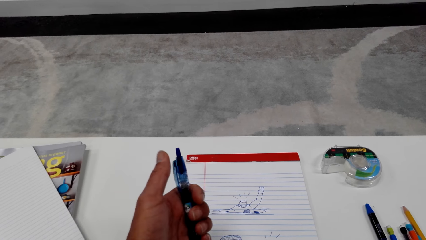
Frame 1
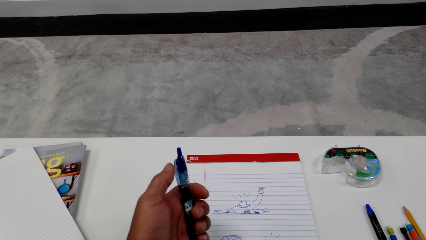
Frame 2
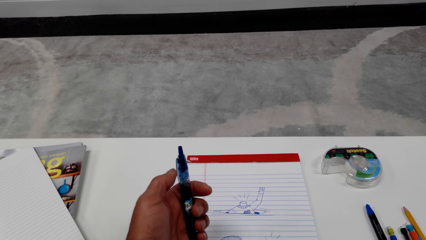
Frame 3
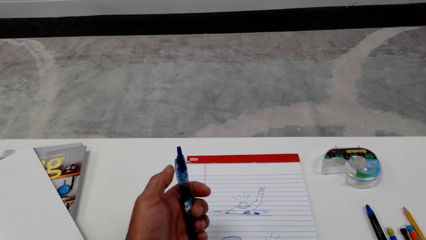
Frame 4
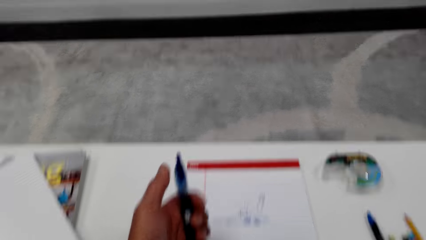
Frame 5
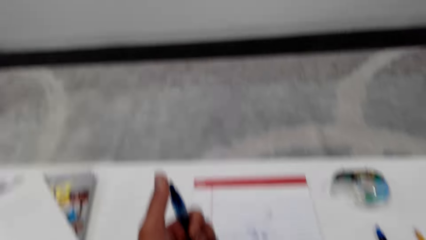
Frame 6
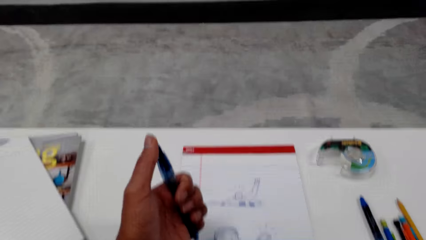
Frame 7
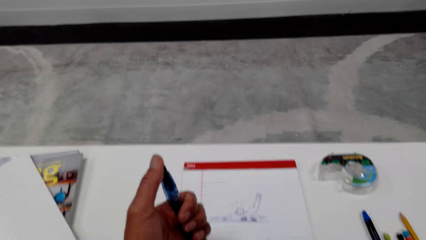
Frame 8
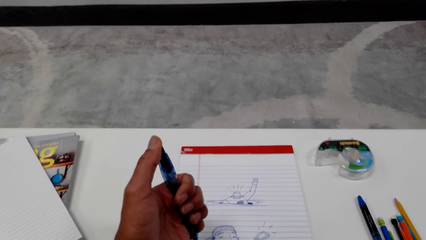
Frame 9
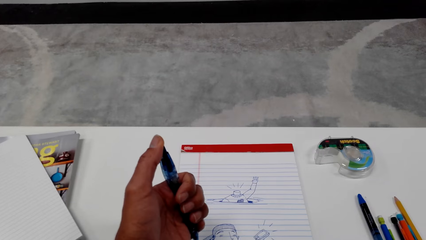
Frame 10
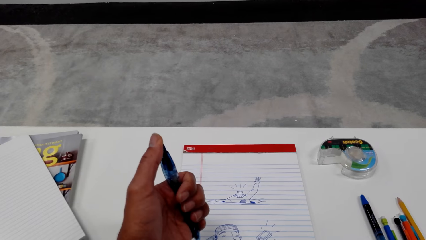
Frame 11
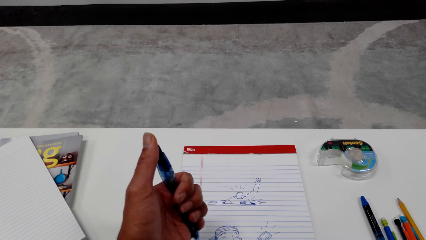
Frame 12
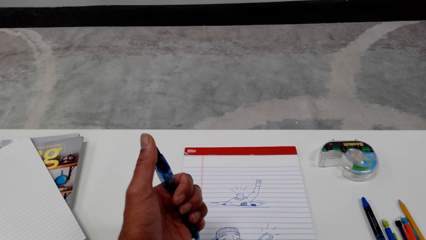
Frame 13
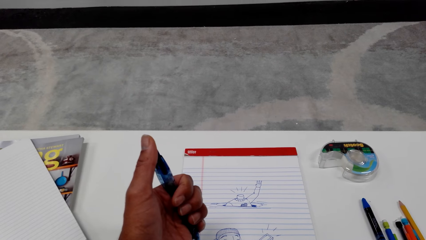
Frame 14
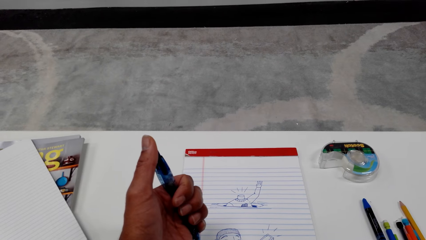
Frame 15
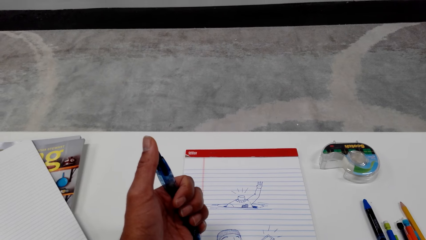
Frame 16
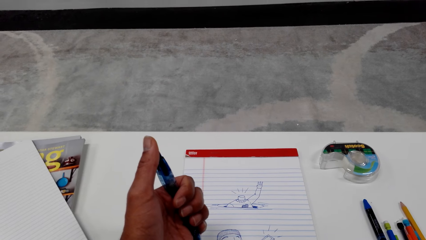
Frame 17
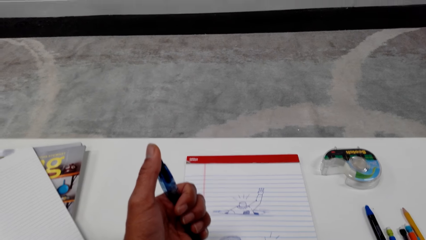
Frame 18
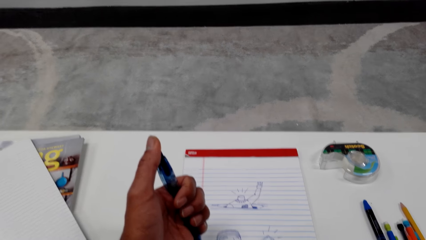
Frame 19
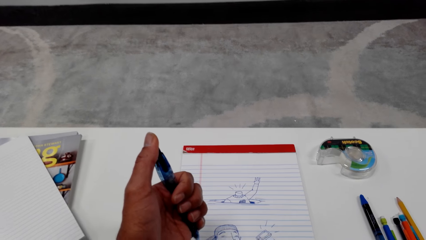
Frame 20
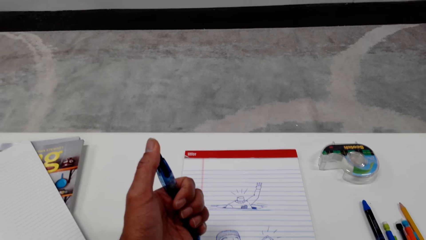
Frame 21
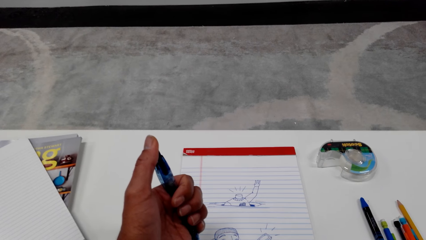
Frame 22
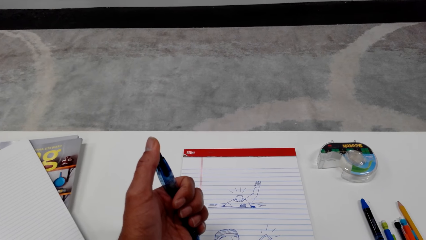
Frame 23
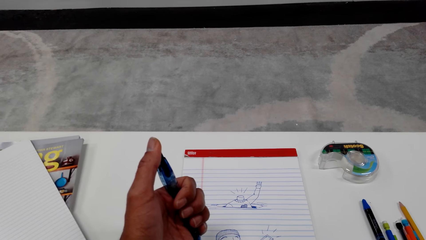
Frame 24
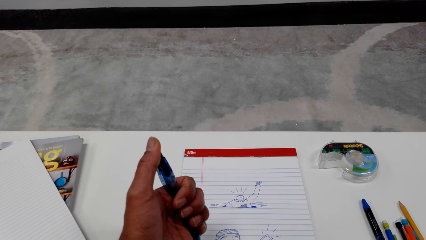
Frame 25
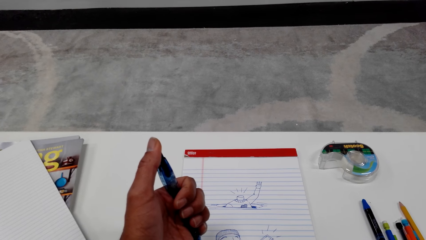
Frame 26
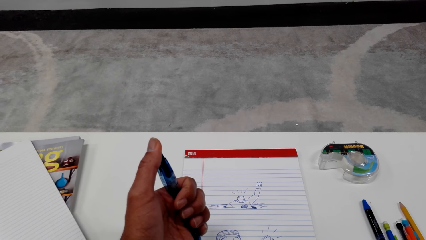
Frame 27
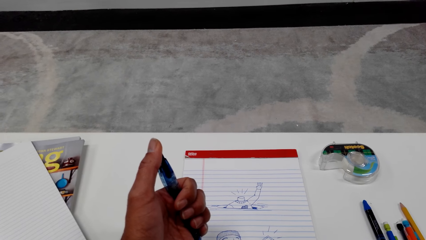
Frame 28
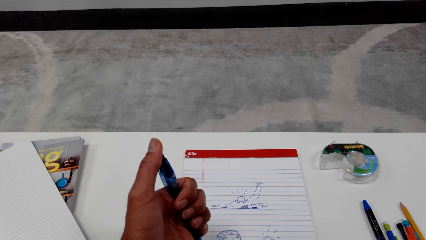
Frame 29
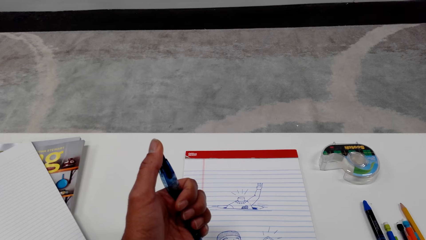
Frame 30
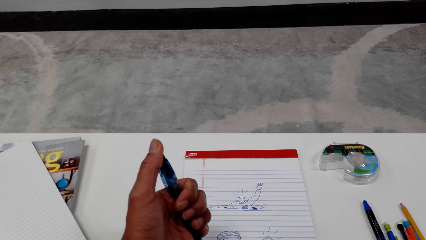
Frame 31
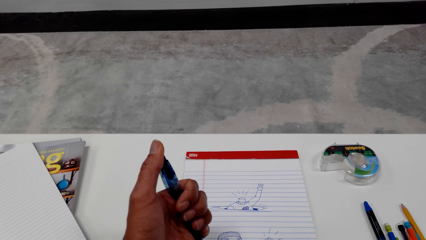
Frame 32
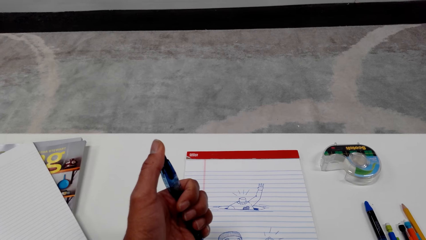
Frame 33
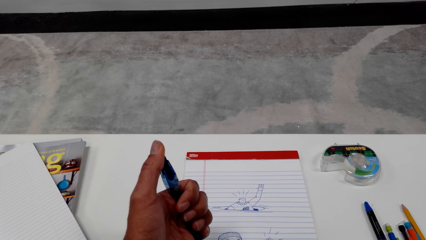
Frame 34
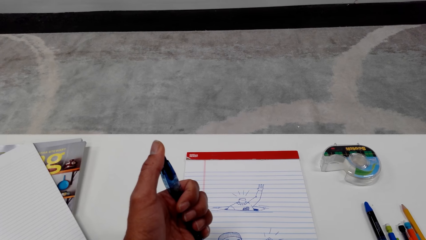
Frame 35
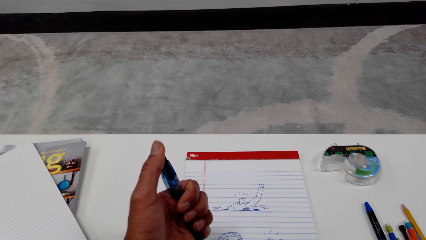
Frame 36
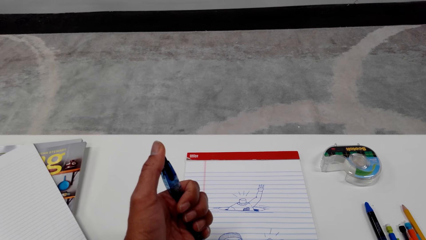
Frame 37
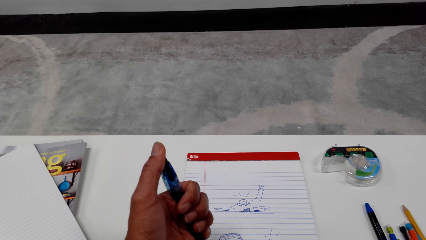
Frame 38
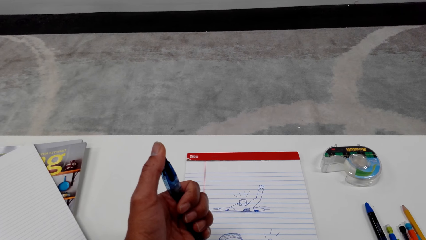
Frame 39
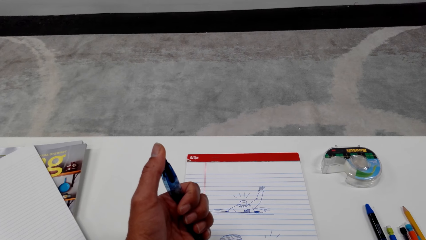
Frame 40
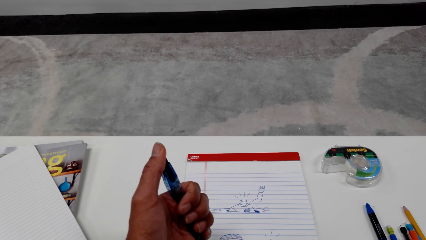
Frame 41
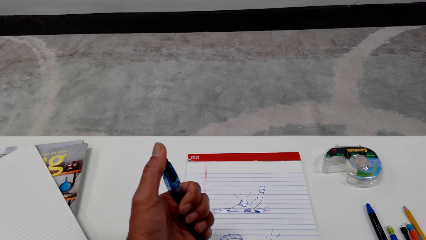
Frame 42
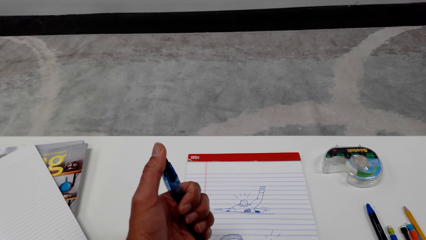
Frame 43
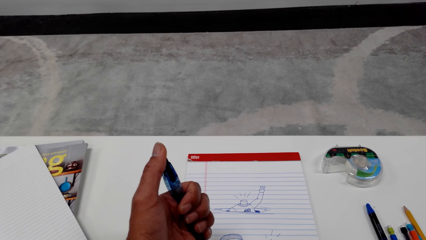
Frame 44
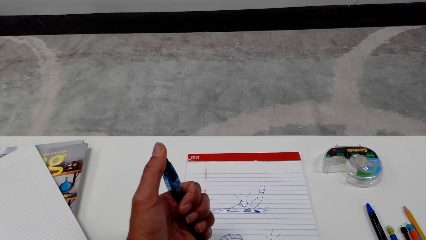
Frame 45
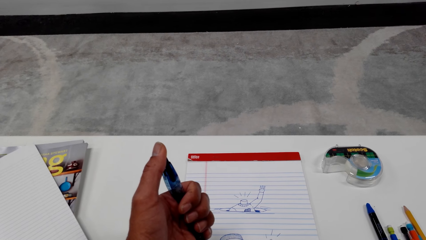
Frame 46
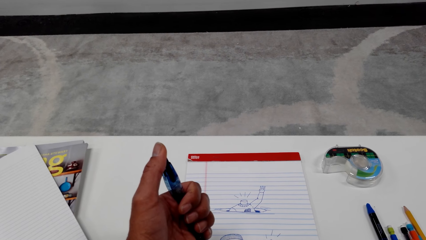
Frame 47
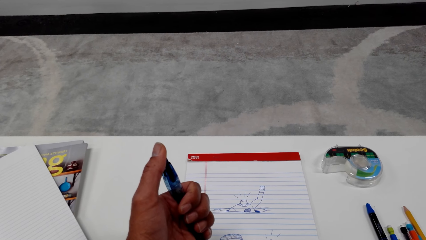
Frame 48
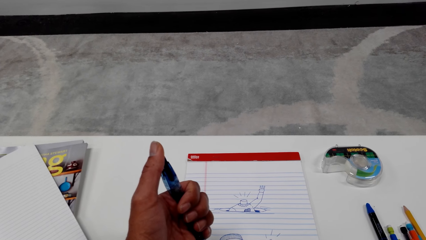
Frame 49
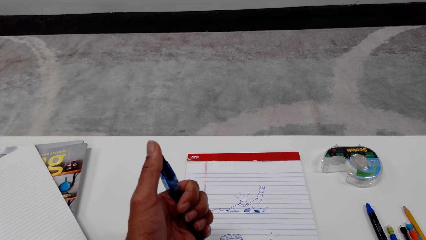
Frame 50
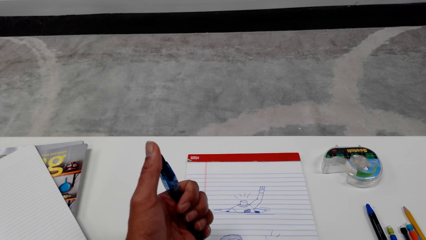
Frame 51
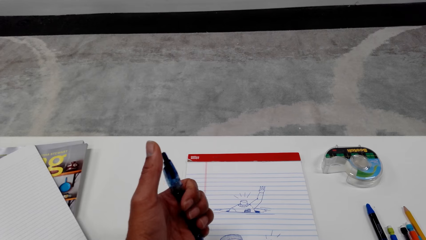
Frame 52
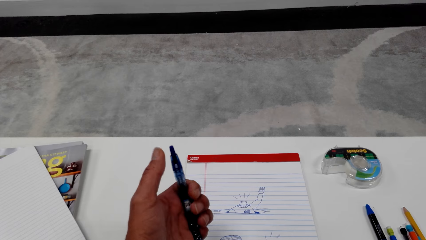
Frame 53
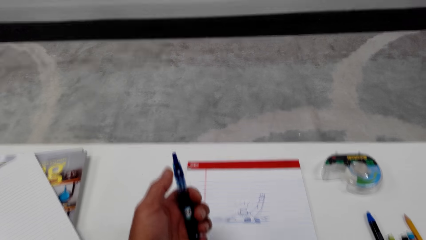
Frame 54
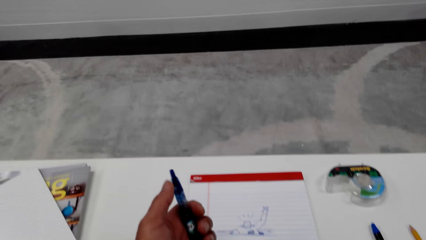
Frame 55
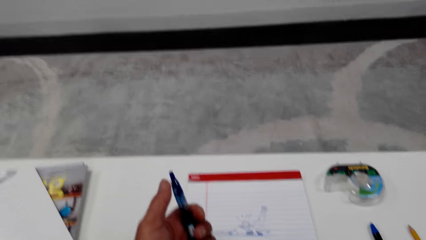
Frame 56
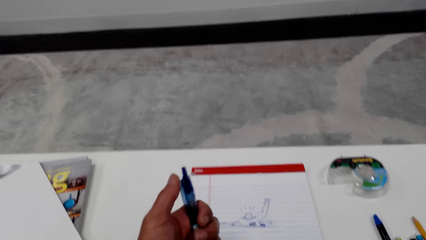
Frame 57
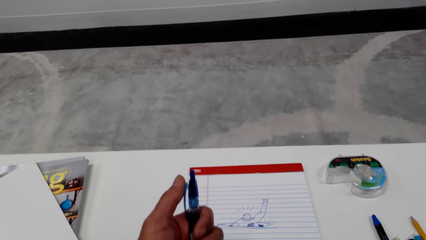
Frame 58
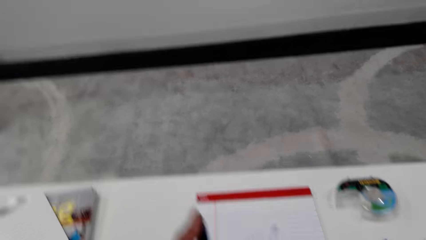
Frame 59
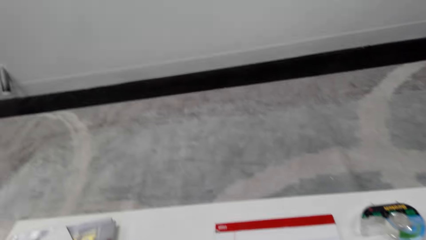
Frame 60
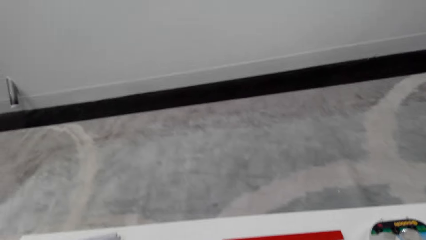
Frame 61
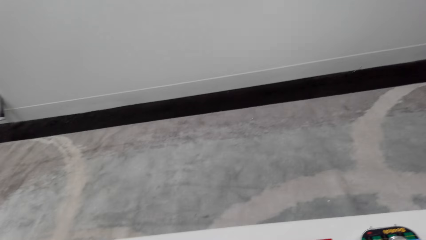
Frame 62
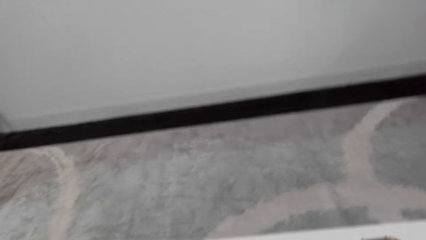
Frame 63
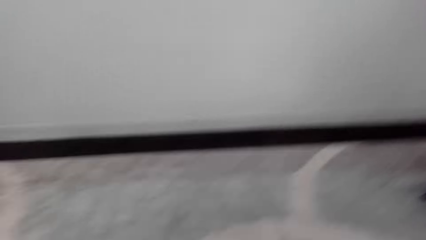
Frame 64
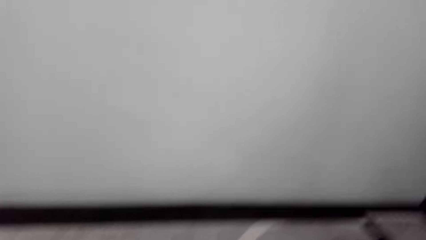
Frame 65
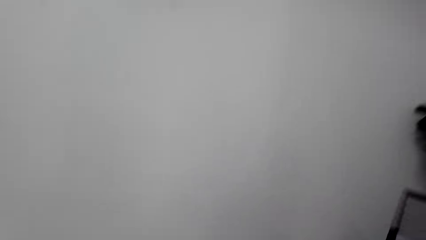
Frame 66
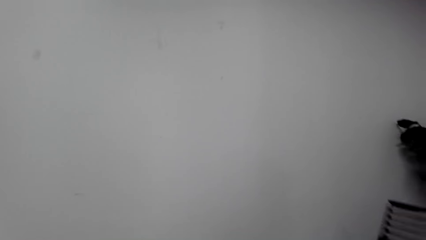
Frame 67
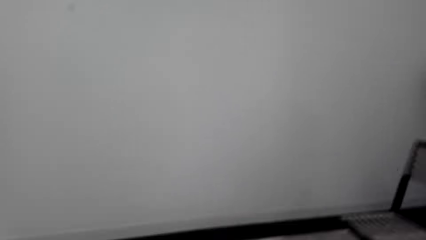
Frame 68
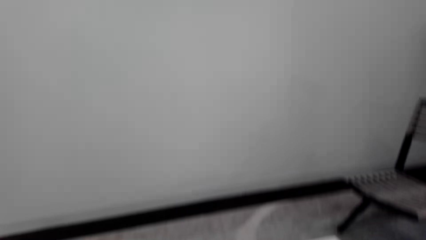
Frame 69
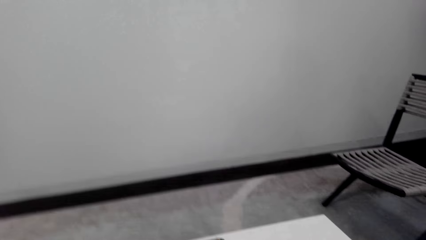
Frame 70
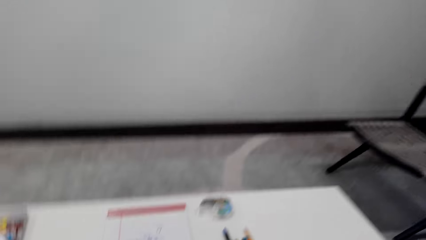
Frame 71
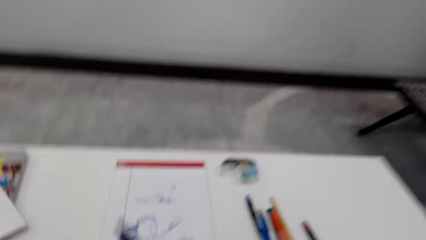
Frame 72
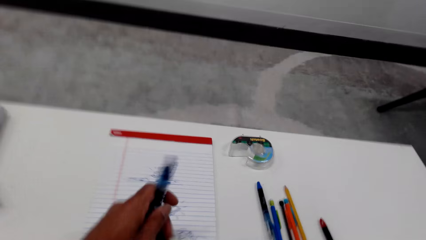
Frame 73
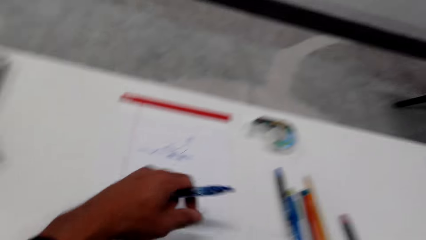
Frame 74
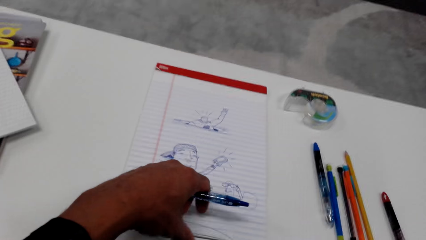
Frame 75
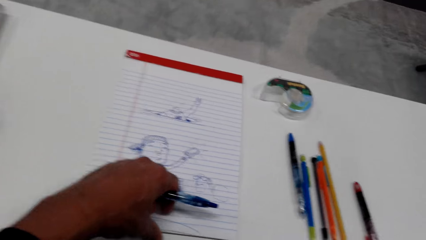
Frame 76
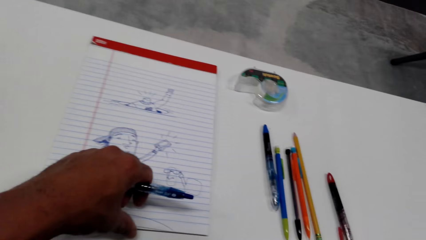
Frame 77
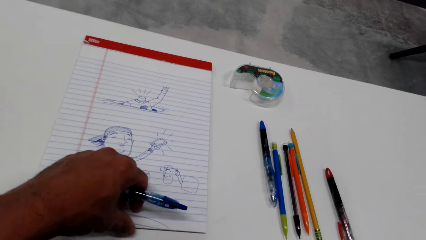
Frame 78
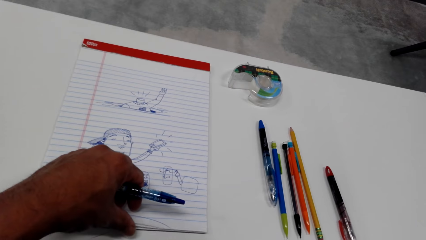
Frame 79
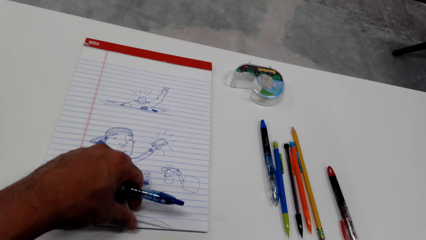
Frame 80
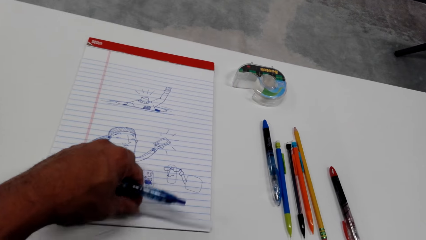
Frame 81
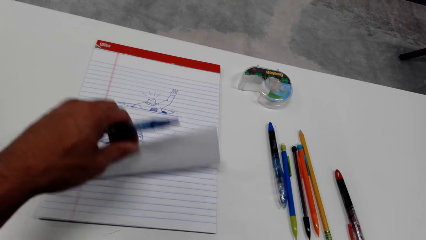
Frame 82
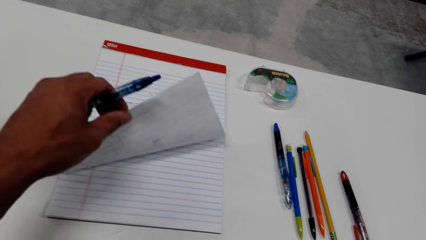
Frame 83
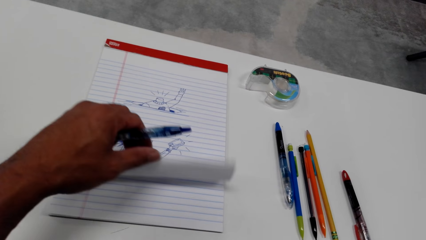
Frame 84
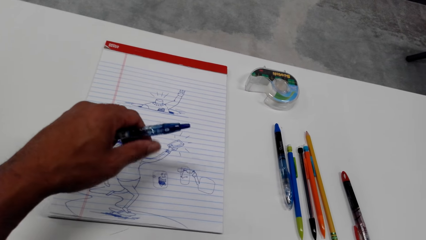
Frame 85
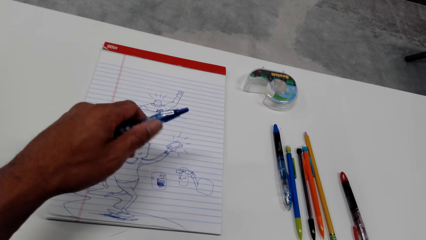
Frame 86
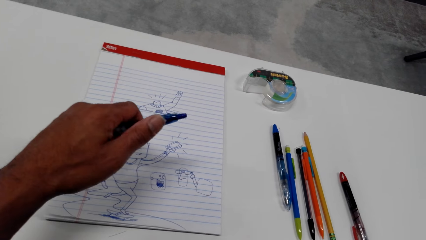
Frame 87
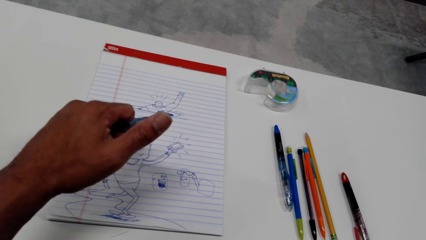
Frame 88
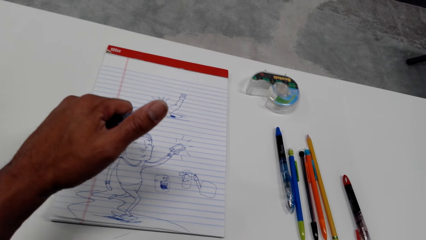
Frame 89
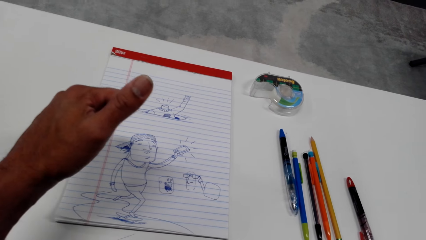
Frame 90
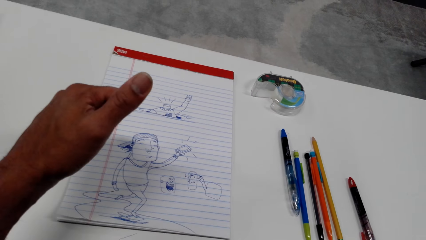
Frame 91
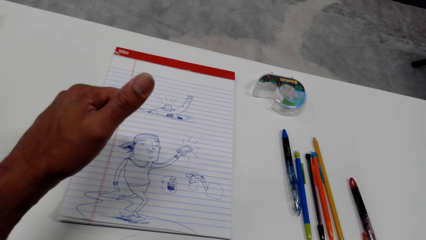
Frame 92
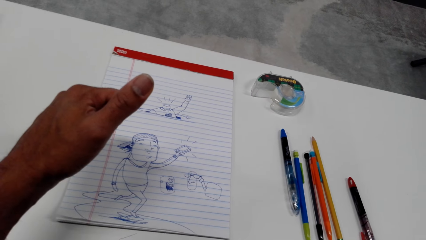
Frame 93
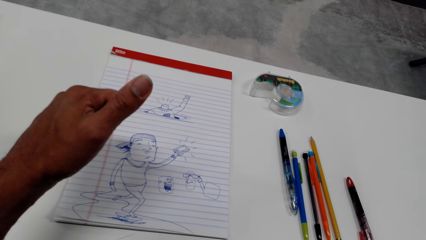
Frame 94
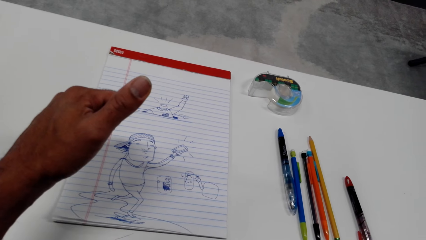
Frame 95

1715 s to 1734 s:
The camera wearer looks around. They hold a book. They touch the book. They hold a pen on hand.
